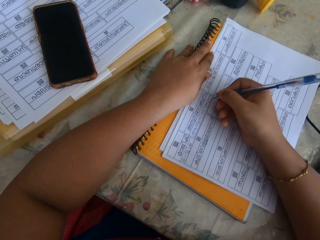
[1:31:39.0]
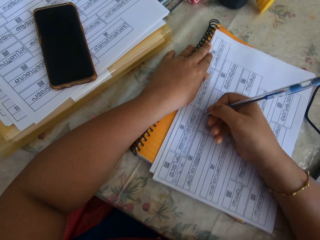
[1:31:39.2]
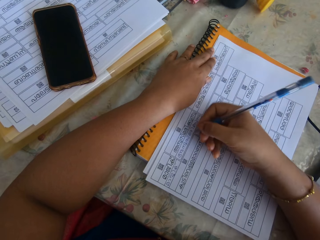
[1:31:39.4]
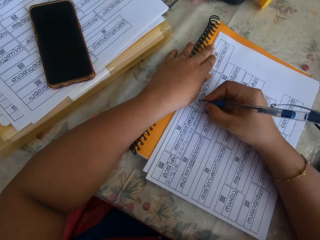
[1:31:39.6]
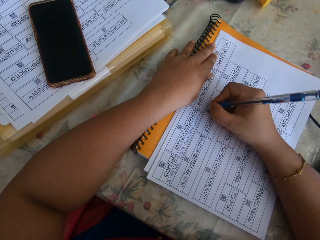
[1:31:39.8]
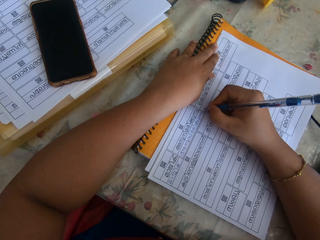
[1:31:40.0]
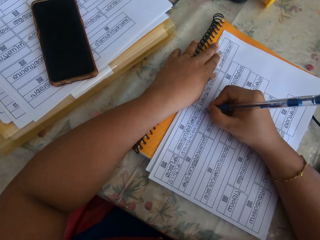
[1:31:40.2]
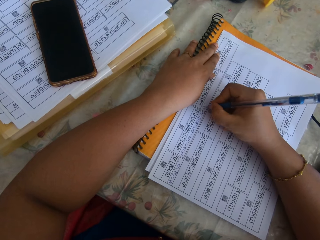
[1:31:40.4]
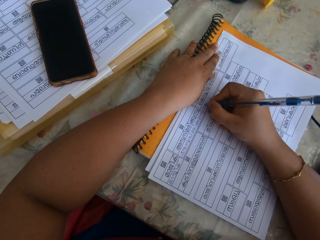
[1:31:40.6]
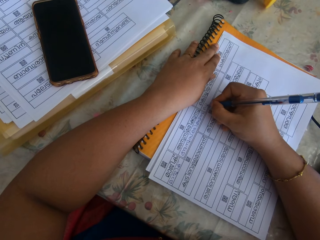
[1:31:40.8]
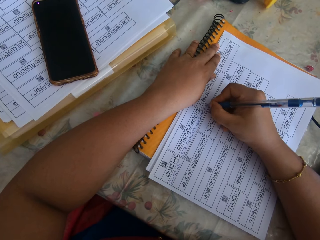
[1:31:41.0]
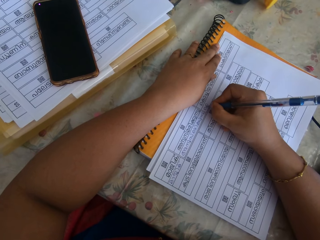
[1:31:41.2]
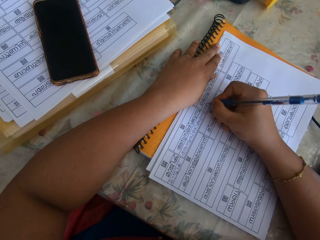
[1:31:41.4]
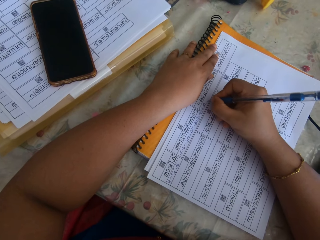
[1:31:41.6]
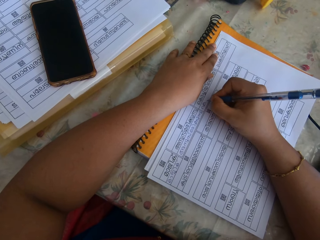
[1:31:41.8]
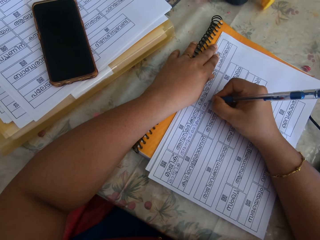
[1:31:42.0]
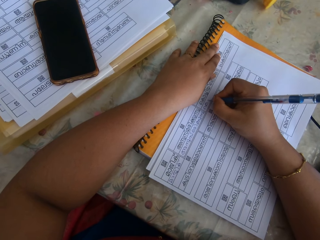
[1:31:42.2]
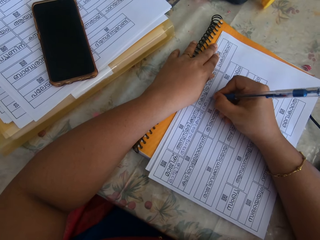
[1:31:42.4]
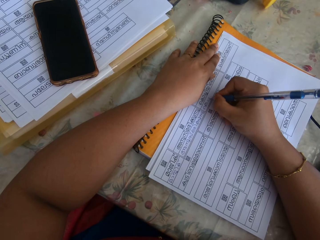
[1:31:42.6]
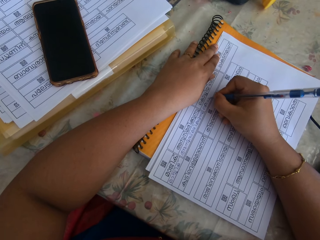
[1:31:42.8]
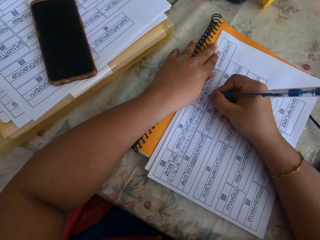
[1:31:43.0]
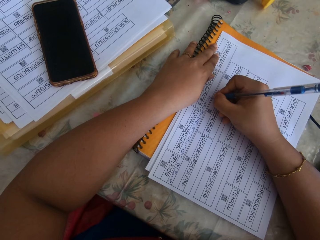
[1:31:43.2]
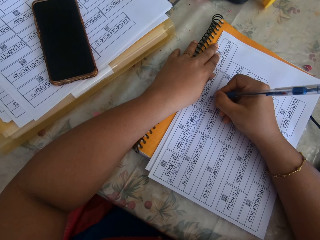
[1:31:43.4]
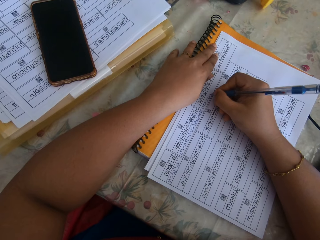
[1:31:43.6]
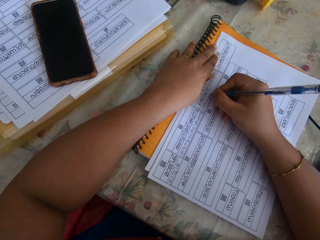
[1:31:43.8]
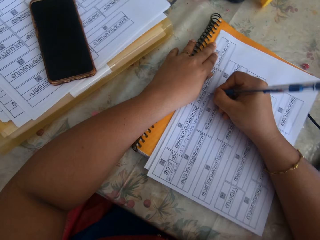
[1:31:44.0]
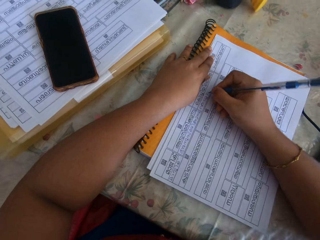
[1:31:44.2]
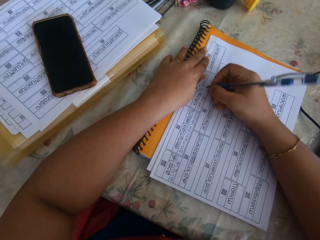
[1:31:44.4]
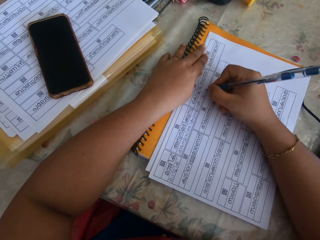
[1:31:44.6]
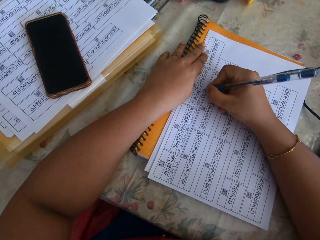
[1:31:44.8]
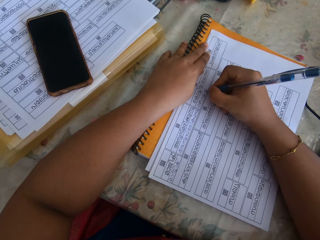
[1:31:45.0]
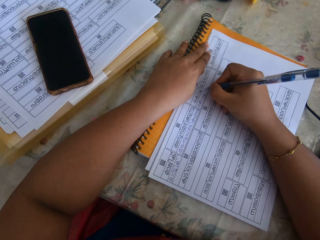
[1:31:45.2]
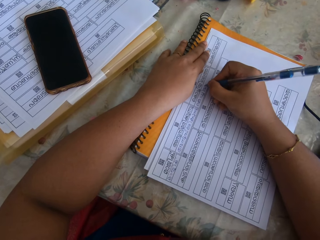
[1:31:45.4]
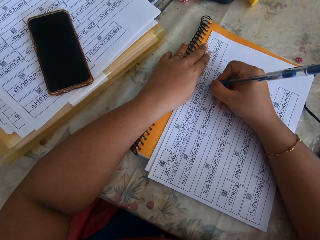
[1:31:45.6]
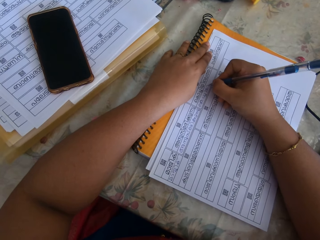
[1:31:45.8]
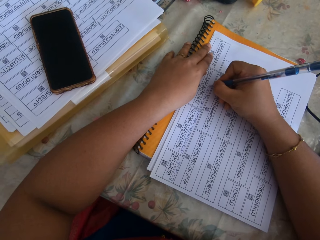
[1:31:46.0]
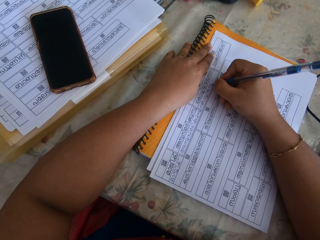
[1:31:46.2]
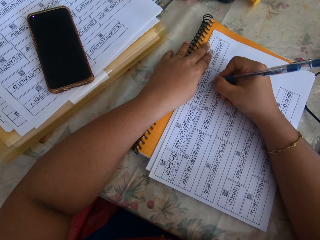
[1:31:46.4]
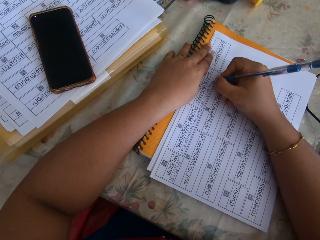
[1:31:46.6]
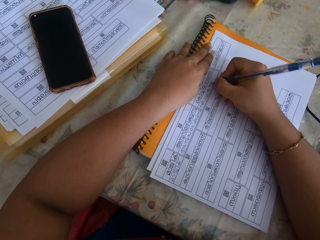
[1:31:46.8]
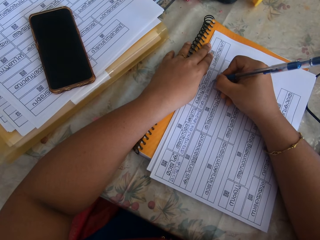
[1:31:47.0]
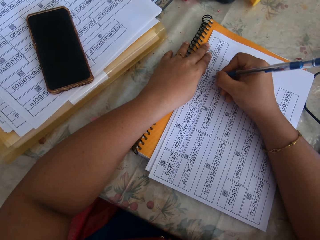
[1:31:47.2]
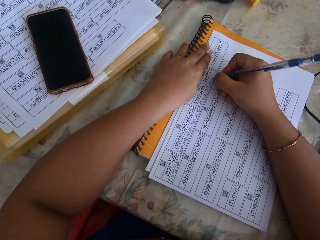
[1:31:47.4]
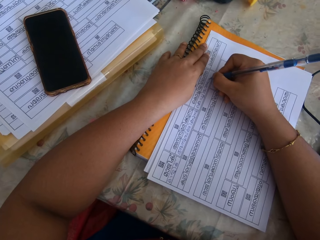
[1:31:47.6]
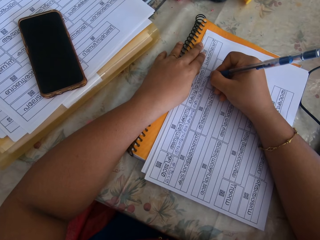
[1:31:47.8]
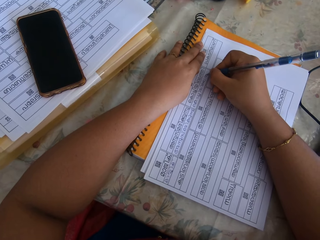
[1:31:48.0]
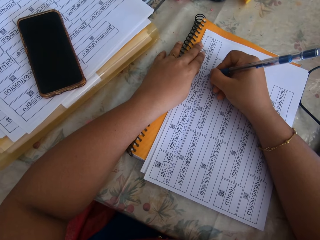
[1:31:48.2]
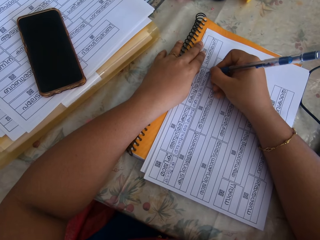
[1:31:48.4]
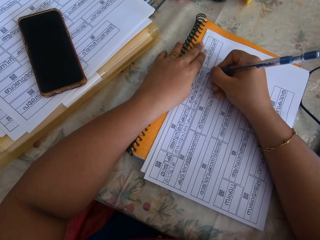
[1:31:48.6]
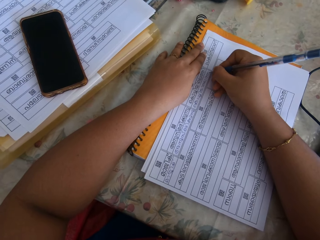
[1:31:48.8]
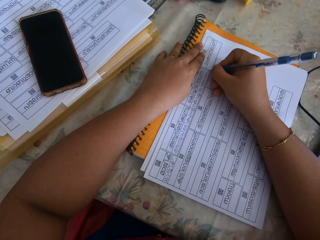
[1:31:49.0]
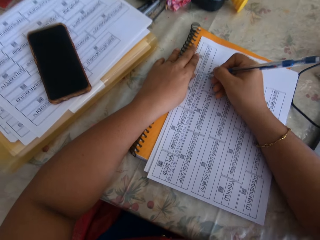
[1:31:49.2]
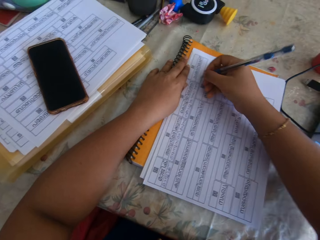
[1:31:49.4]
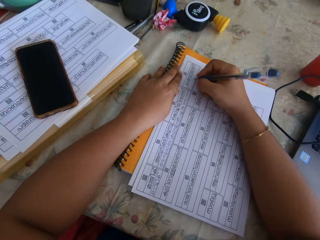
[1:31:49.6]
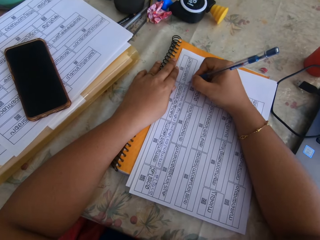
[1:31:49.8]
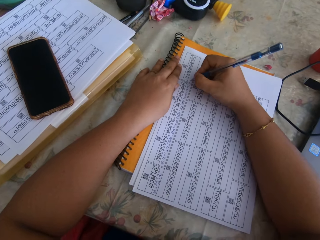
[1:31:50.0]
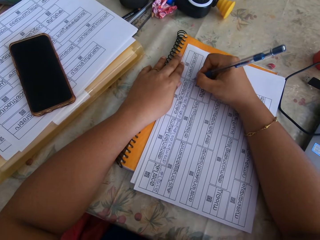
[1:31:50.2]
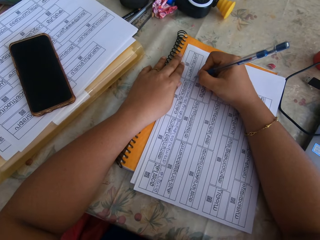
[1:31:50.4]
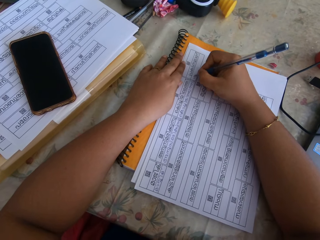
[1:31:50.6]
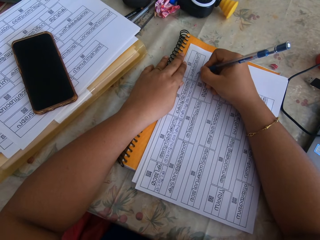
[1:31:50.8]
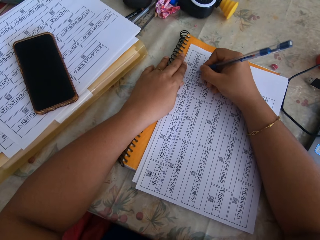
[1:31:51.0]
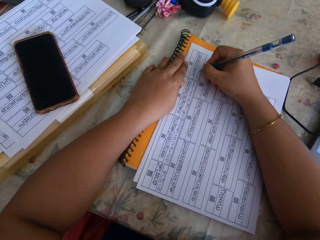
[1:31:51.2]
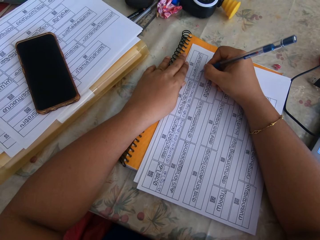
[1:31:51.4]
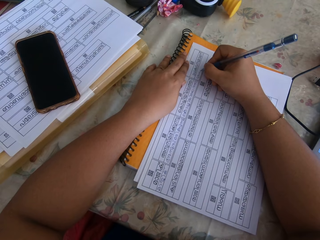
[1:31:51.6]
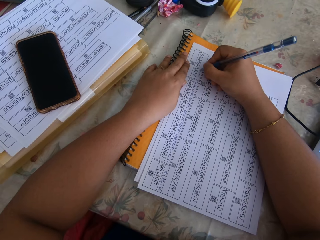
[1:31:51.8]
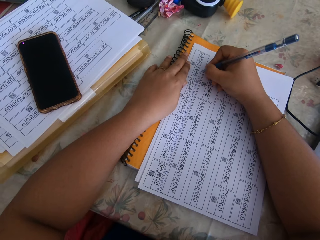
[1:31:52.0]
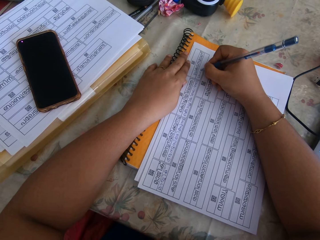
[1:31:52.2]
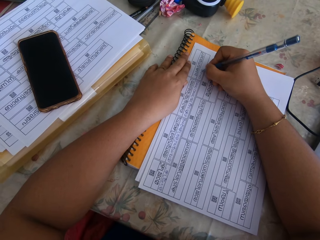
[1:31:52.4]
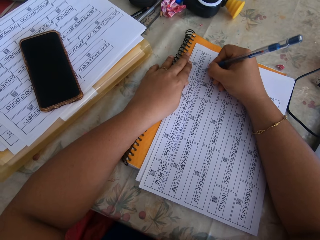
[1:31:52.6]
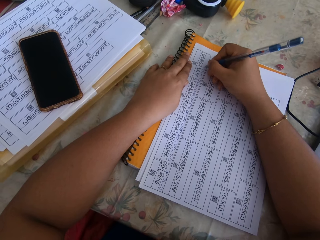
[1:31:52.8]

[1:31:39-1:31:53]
The camera wearer moves the piece of paper on the table with her right hand. She lifts her right hand from the piece of paper. She writes on the piece of paper with the pen in her right hand. She lifts her right hand. She writes on the paper. She lifts her right hand. She writes on the paper.

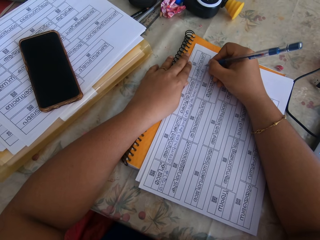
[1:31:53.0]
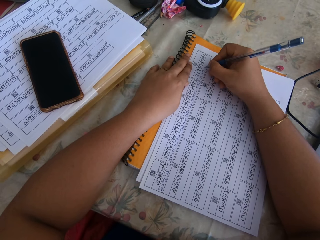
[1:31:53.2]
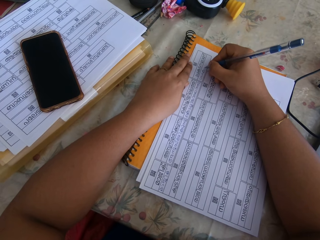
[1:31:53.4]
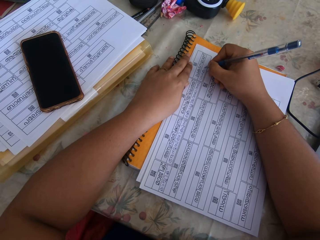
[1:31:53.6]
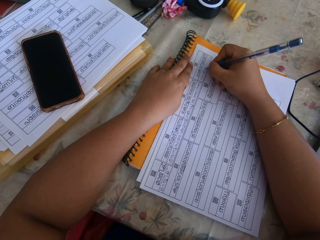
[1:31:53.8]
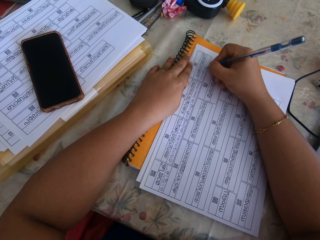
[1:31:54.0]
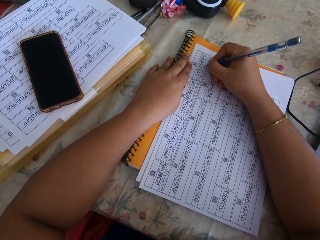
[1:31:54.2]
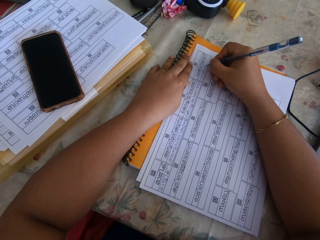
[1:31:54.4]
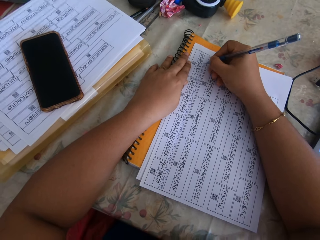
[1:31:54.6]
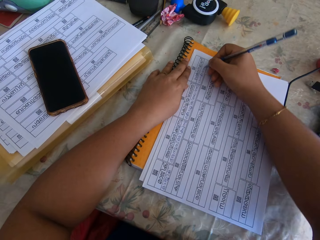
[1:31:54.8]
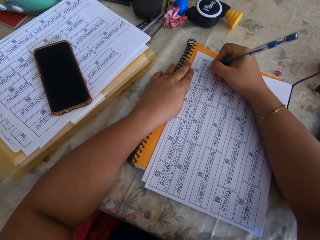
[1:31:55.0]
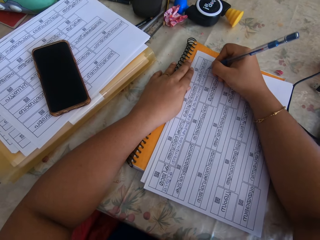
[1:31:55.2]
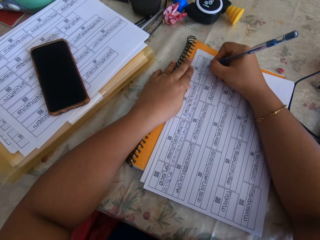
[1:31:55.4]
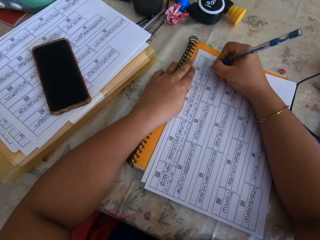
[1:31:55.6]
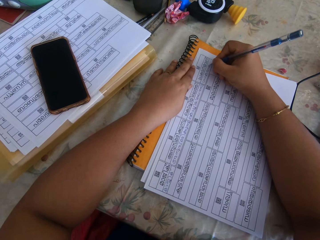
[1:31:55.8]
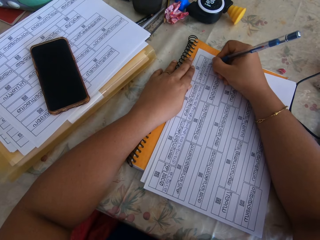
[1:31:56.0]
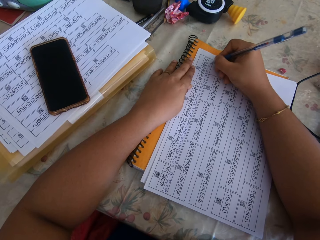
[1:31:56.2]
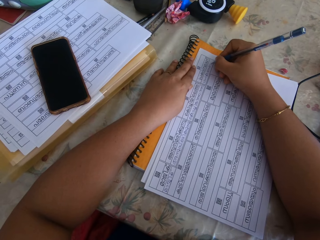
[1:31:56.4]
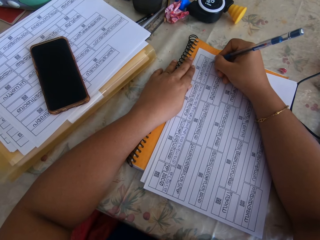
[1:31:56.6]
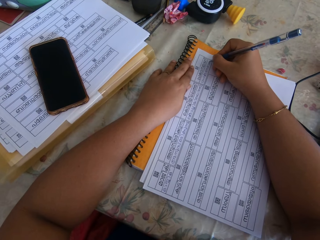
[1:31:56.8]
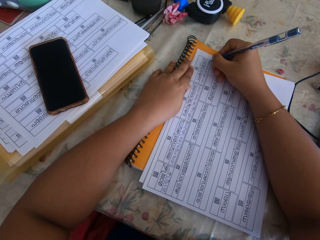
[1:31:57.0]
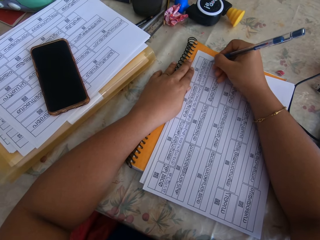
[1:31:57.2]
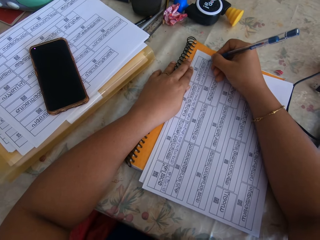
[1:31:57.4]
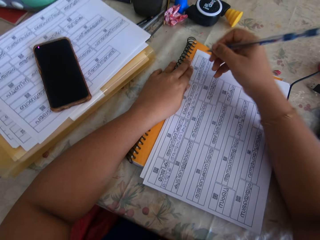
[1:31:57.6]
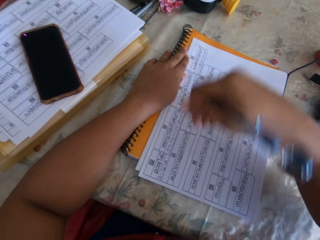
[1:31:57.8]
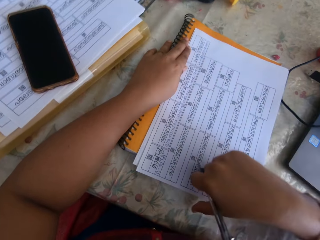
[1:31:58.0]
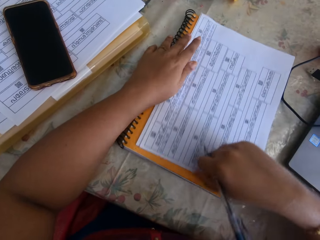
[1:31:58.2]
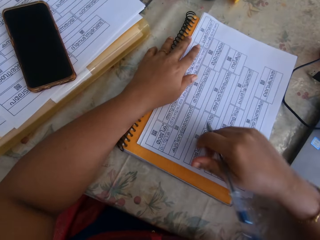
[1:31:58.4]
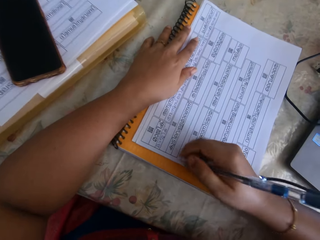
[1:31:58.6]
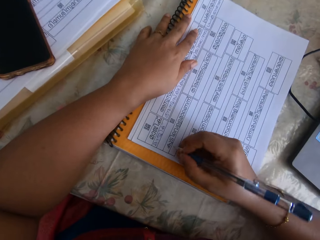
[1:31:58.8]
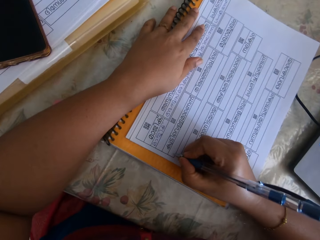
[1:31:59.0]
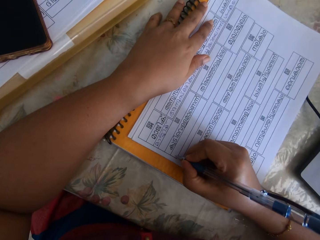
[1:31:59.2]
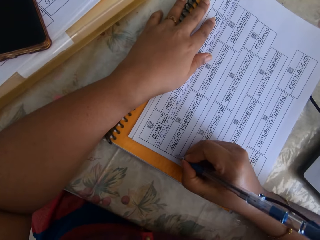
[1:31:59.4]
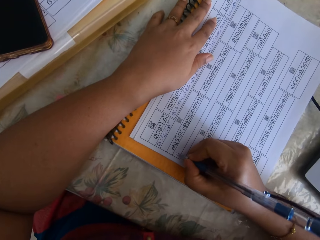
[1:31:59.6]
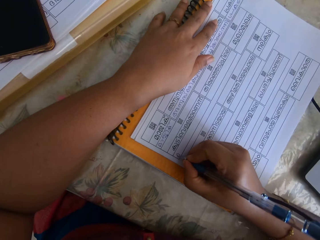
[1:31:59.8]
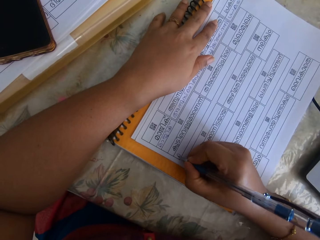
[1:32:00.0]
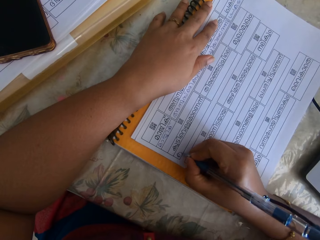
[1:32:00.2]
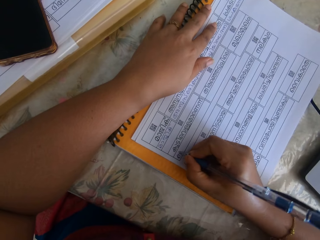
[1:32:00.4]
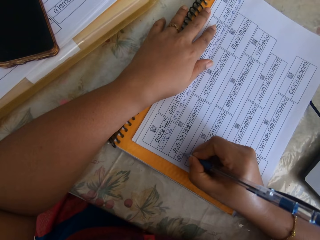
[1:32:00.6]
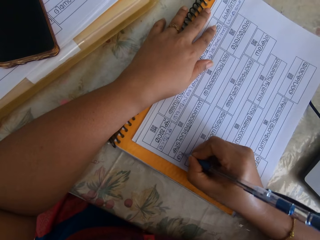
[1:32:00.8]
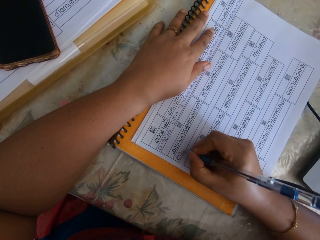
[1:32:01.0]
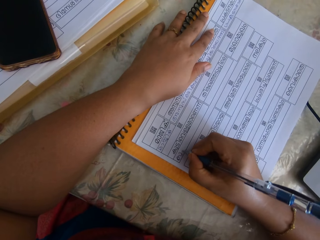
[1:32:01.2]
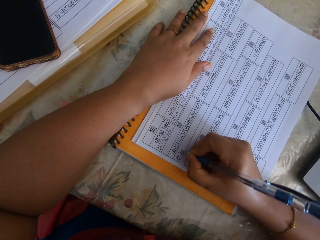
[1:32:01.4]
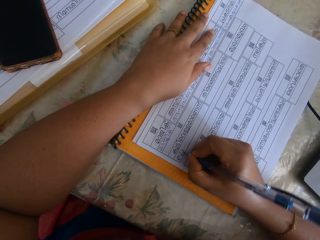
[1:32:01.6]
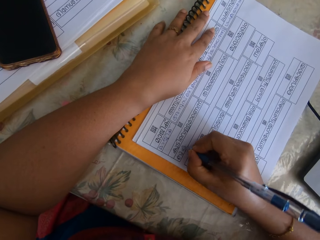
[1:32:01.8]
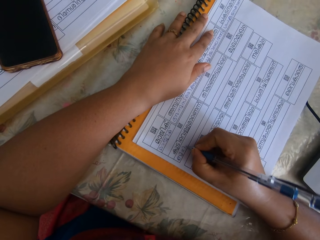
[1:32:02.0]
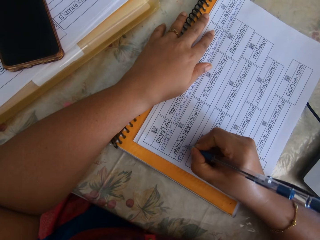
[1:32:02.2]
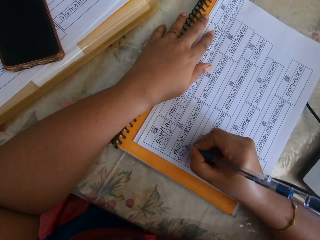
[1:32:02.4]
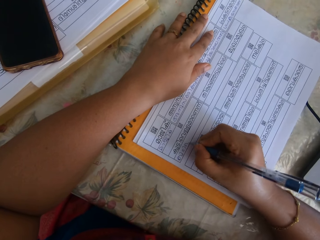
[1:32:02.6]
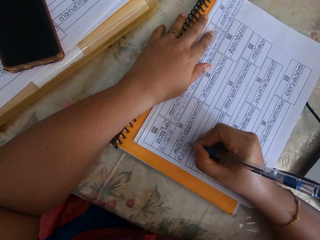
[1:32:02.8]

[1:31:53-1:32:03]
The camera wearer lifts her right hand. She writes on the paper. She lifts her right hand from the piece of paper. She moves the piece of paper on the table with her right hand. She writes on the piece of paper with the pen in her right hand.
